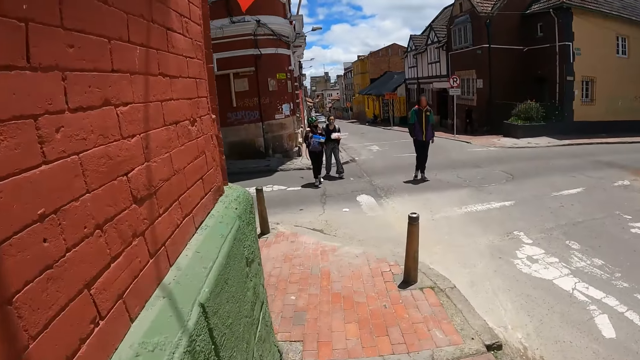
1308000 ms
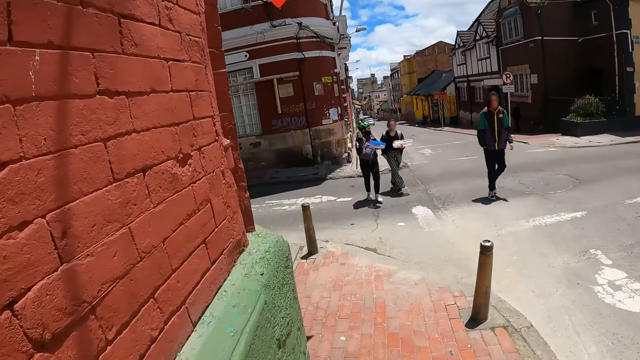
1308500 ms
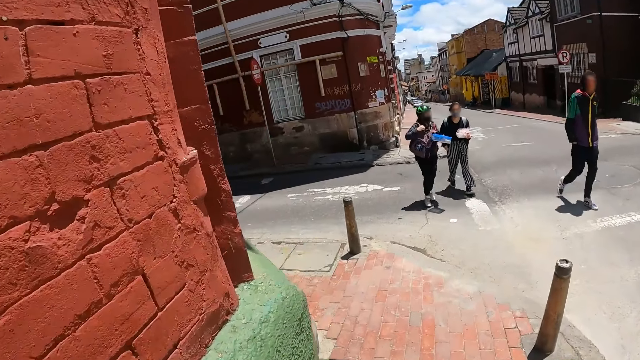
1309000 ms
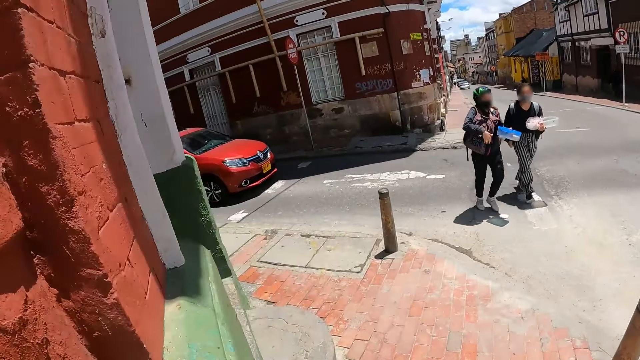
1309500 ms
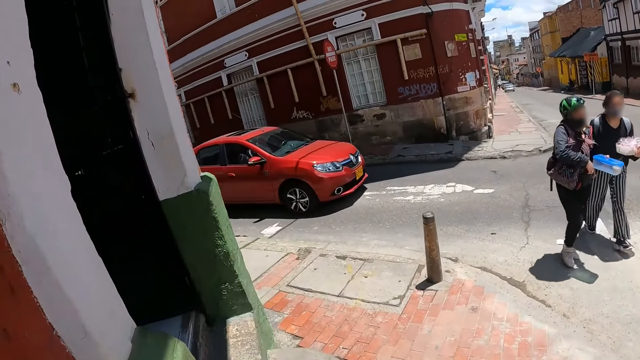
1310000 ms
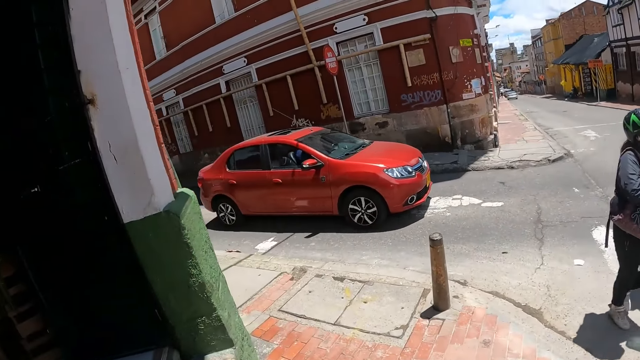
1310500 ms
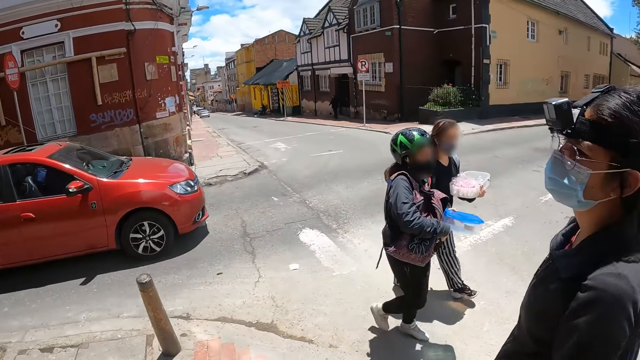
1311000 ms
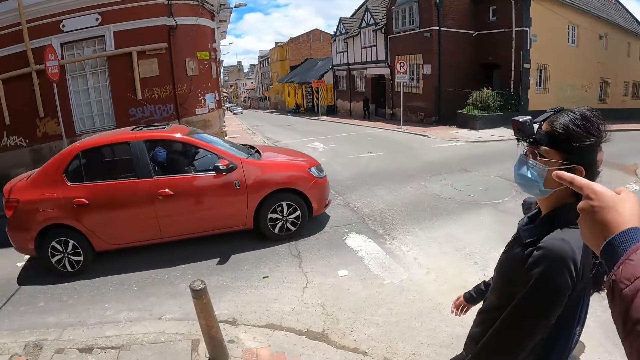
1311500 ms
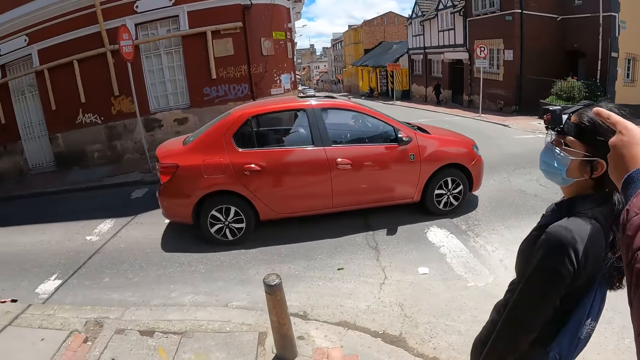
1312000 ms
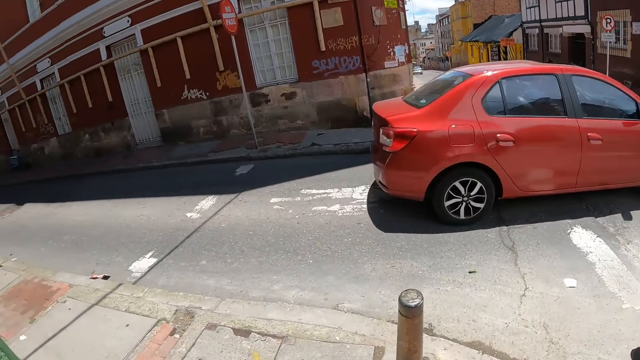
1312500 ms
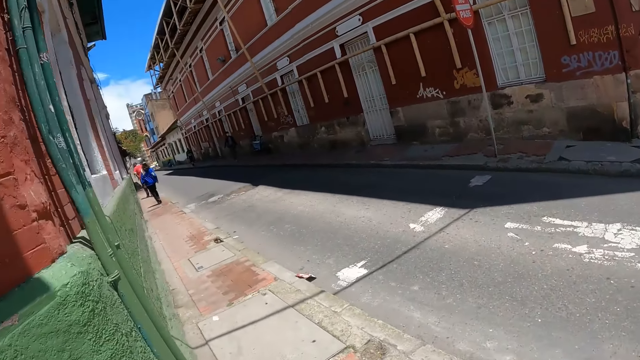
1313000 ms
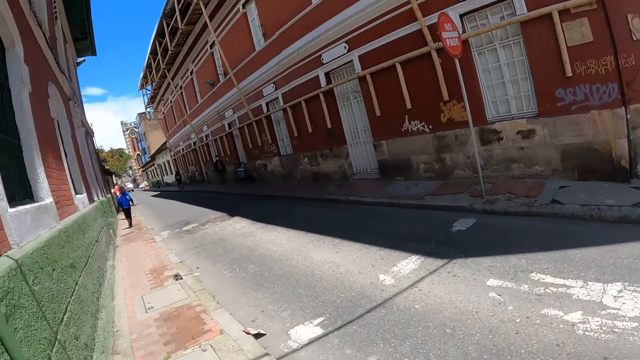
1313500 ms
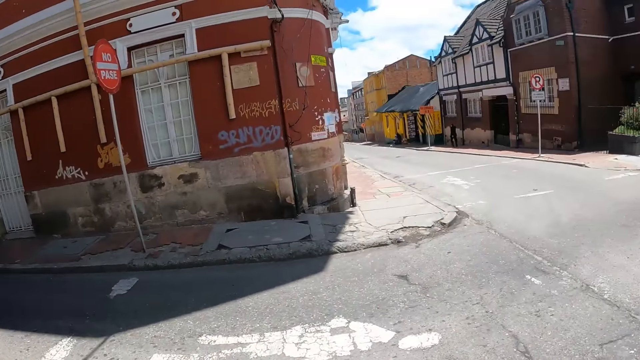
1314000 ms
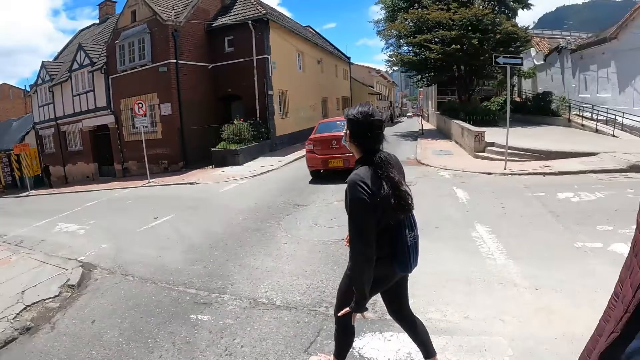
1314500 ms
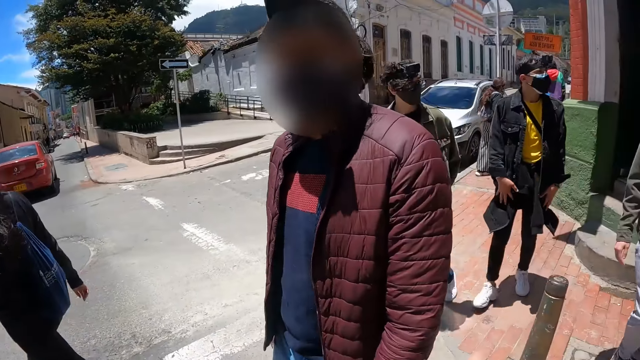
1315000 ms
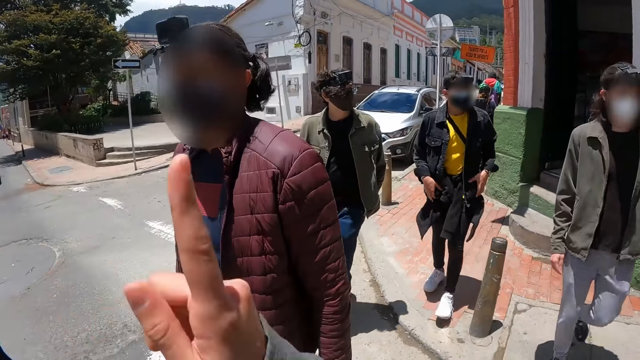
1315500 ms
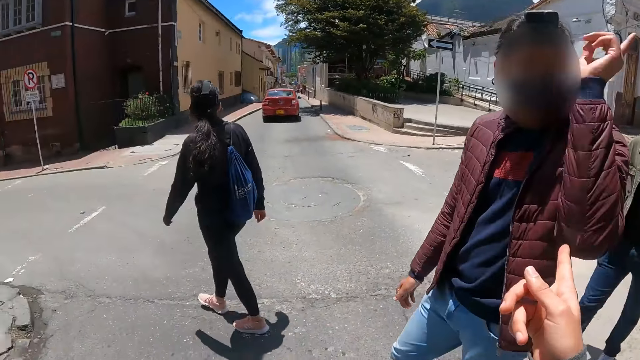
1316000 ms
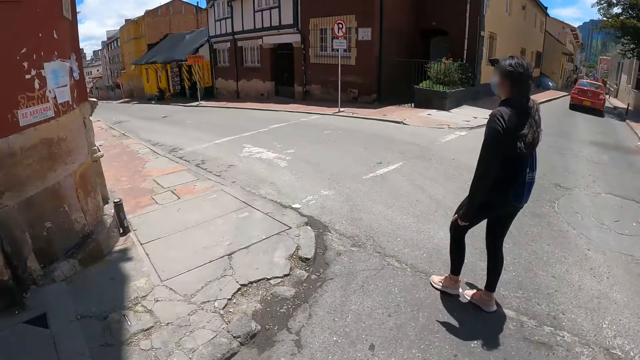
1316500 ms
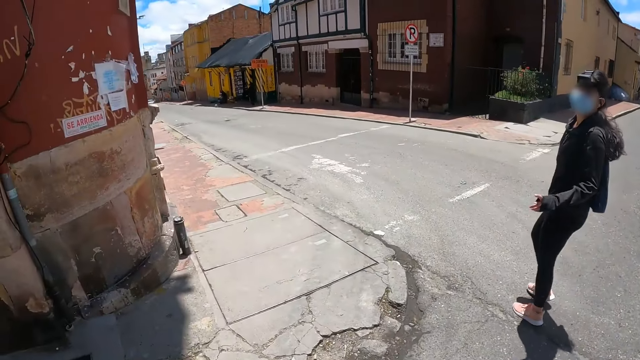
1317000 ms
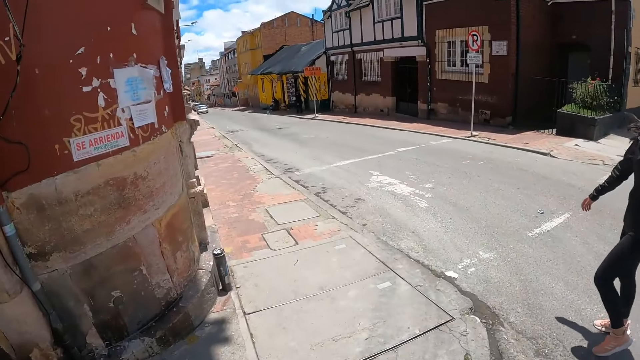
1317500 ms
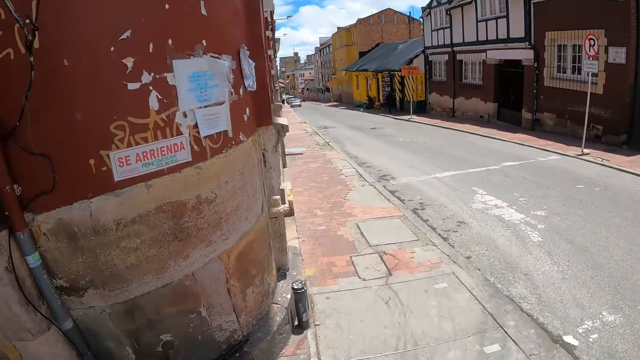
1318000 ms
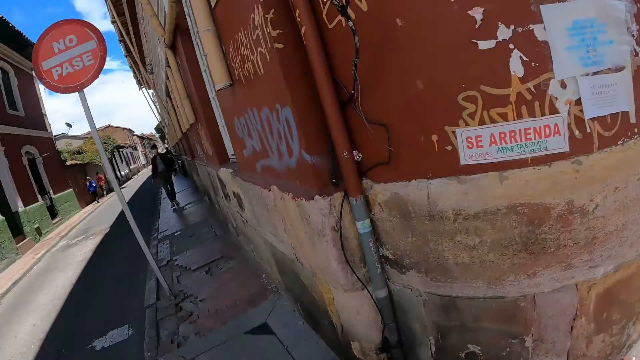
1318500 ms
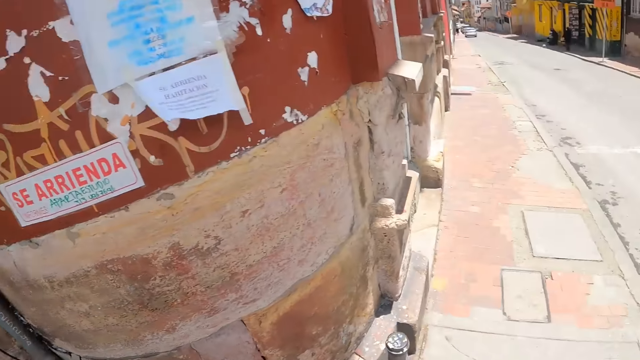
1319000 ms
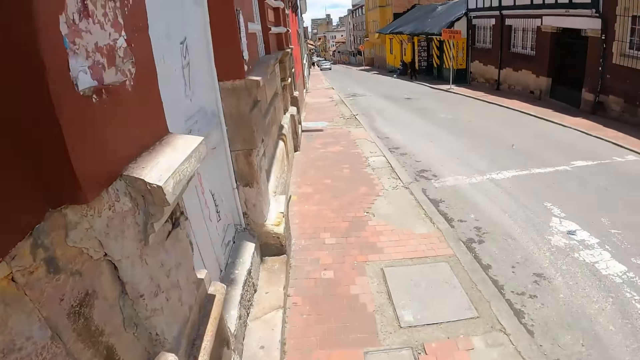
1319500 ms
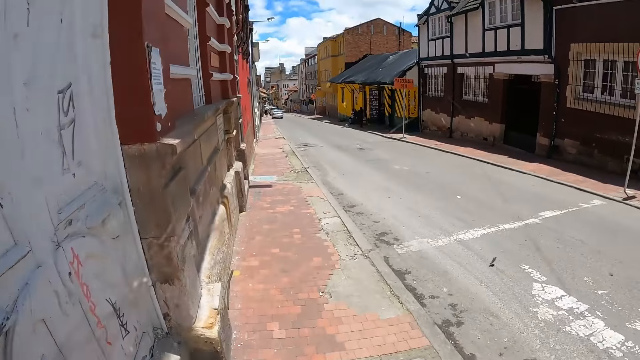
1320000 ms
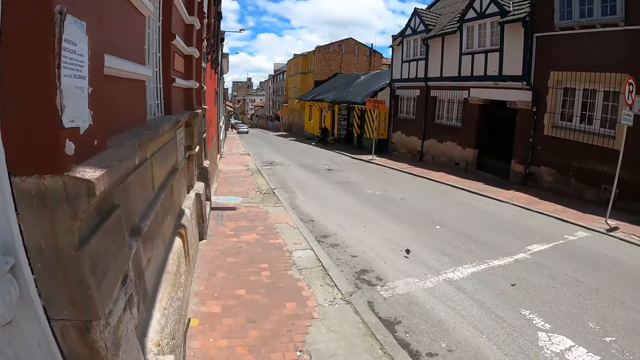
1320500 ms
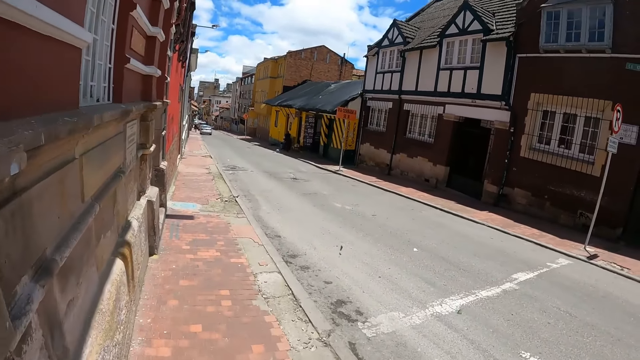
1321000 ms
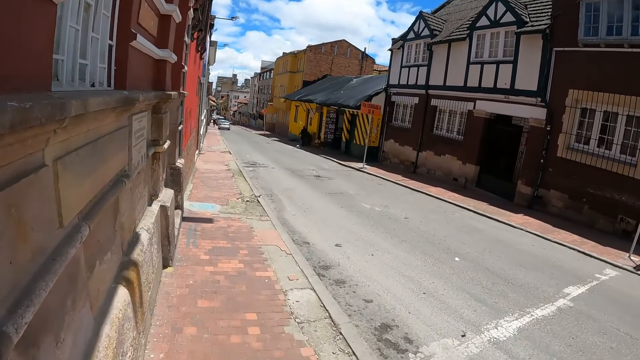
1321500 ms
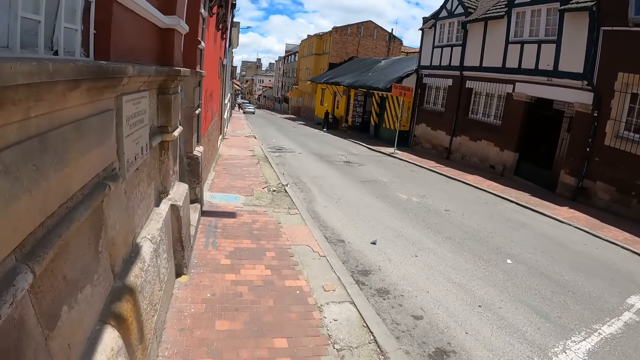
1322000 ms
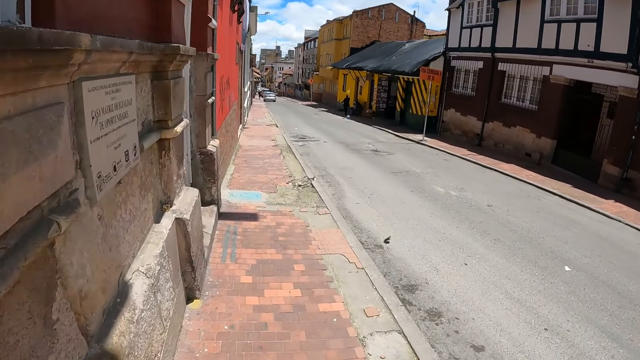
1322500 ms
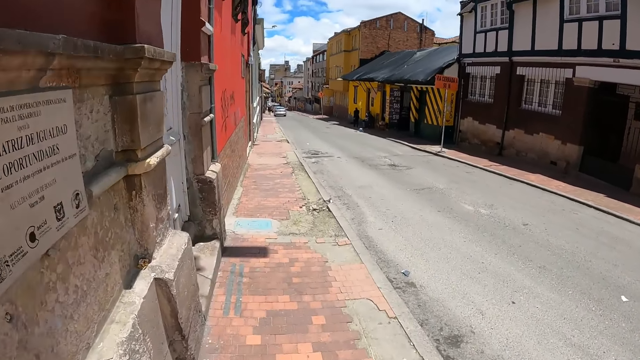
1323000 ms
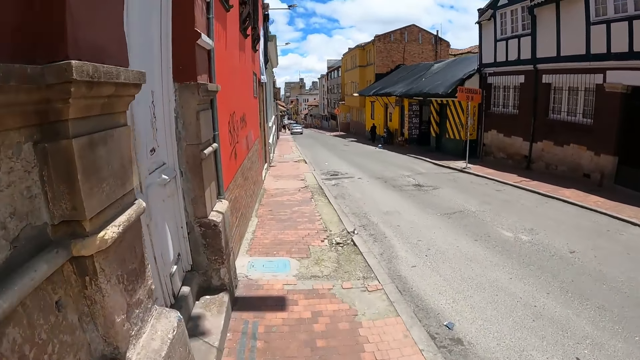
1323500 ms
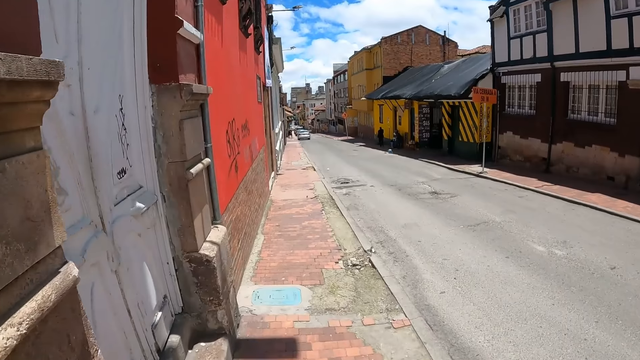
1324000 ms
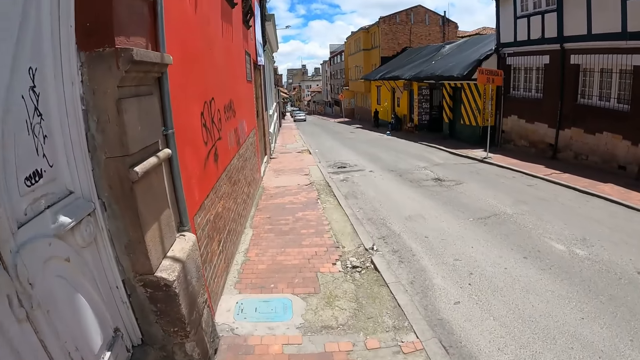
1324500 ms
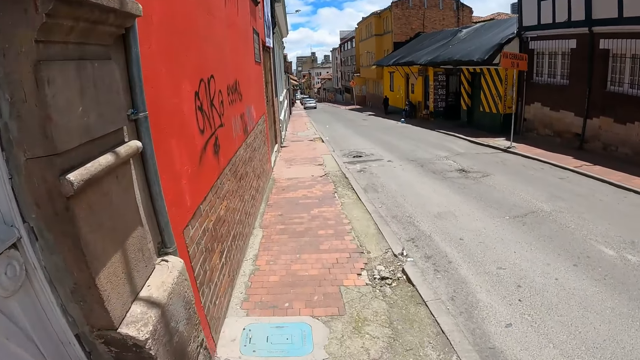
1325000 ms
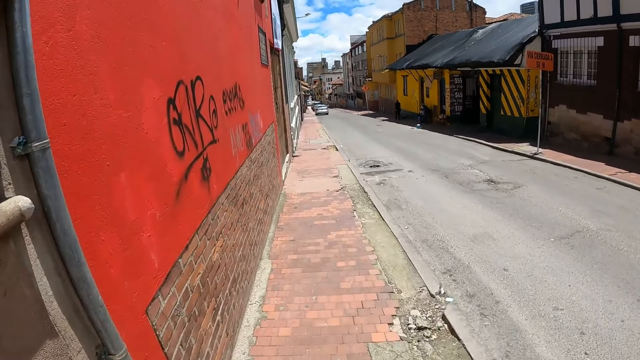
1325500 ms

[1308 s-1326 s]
The camera wearer turns left. They walk around on the pavement.

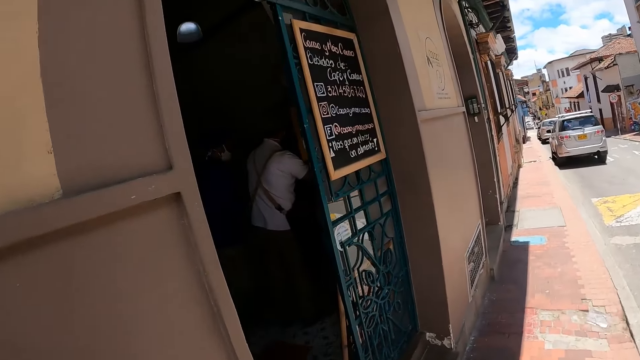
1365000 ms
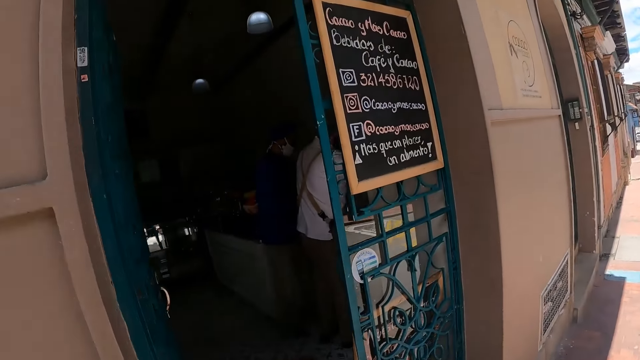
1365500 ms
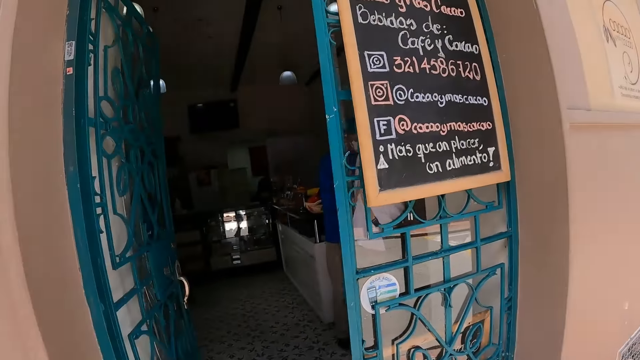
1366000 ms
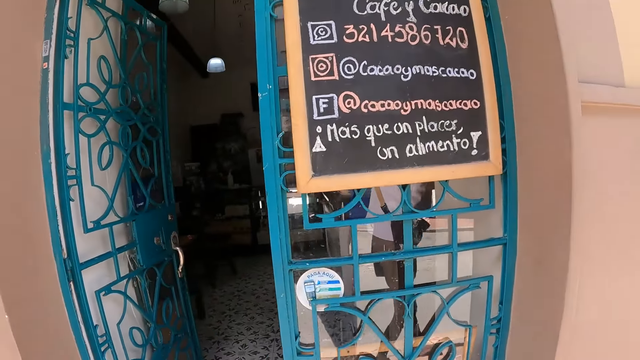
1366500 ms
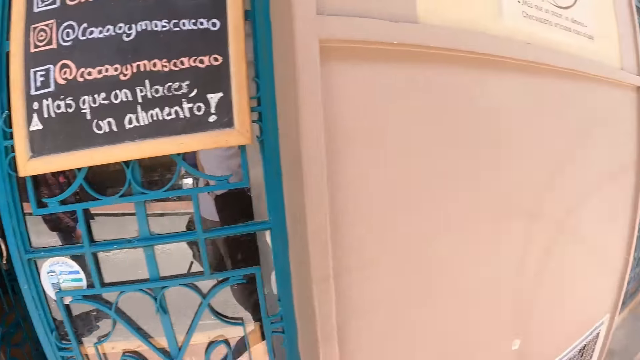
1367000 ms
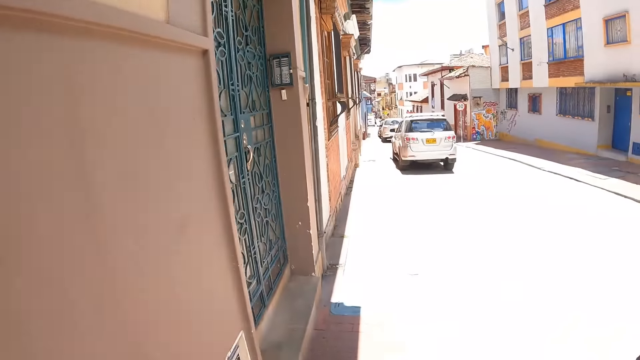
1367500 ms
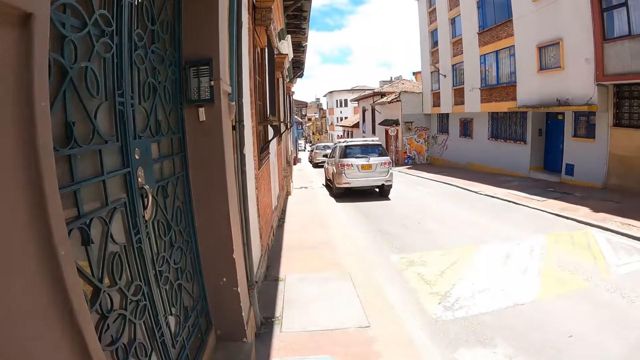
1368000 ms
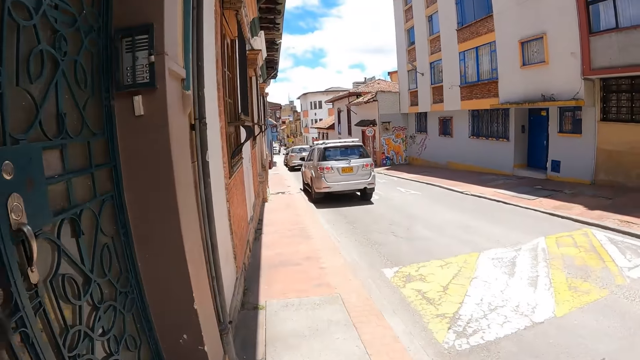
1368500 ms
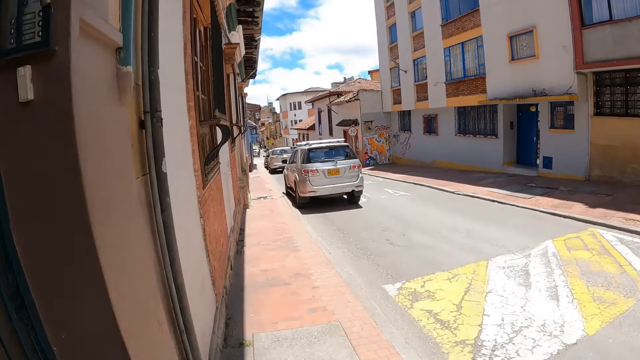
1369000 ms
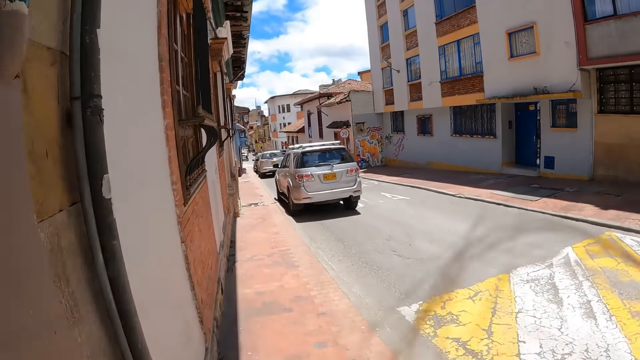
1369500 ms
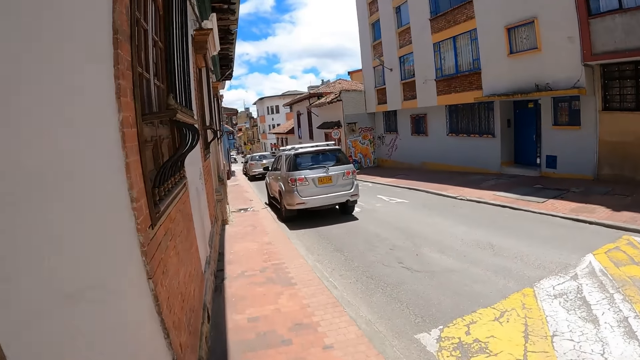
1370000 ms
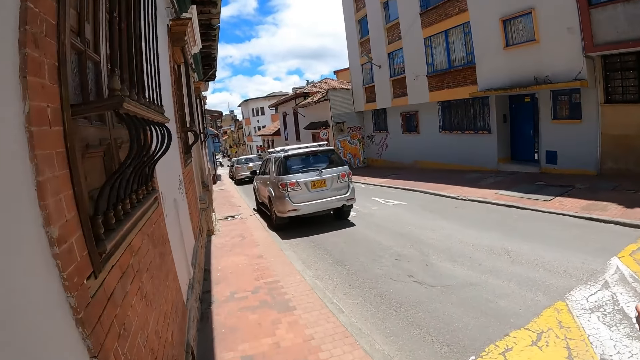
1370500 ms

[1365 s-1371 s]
The camera wearer turns around. They look towards the building. They walk along the sidewalk.
